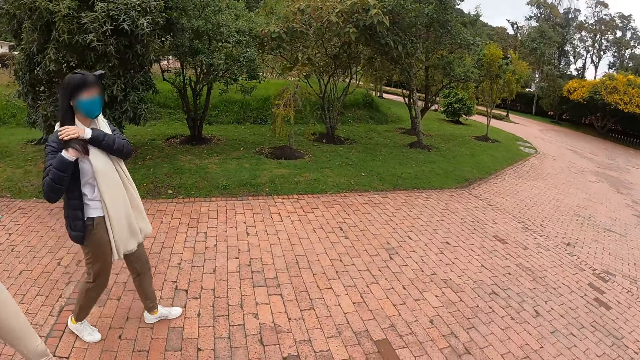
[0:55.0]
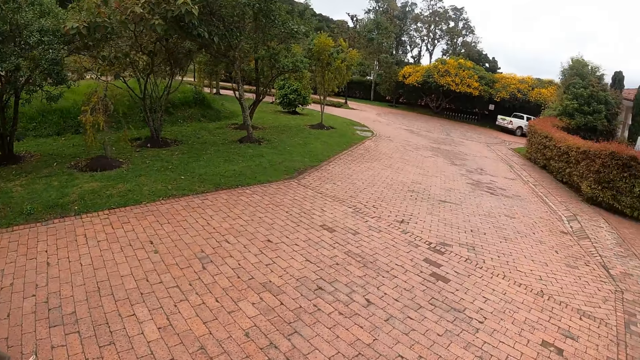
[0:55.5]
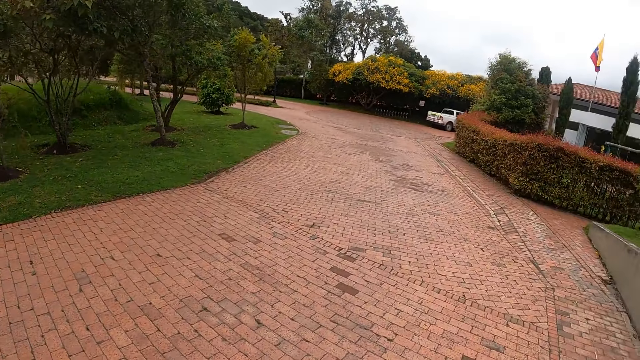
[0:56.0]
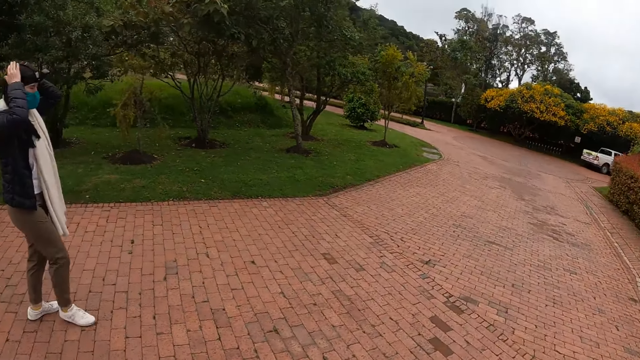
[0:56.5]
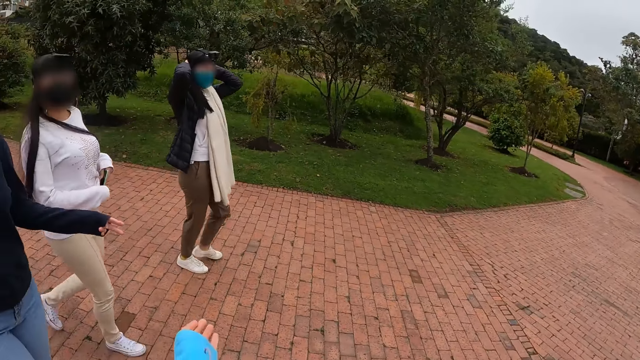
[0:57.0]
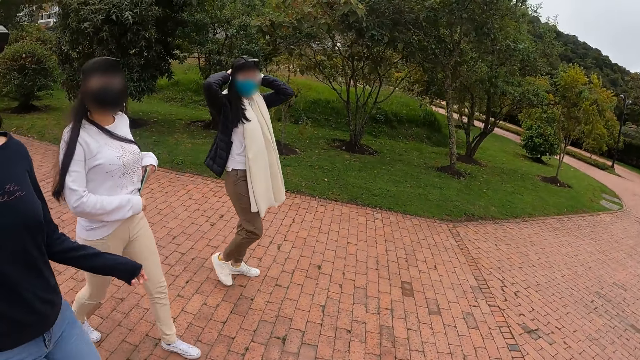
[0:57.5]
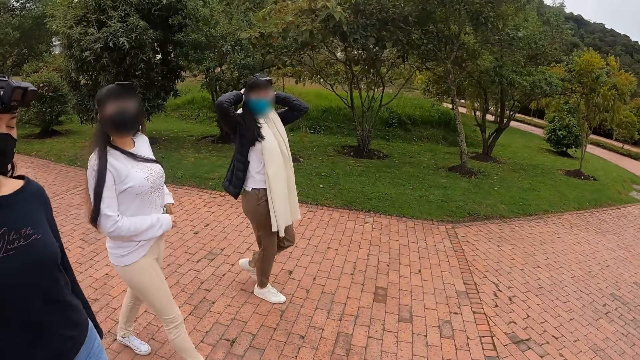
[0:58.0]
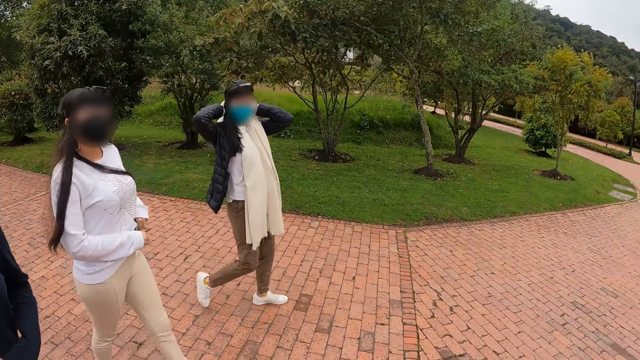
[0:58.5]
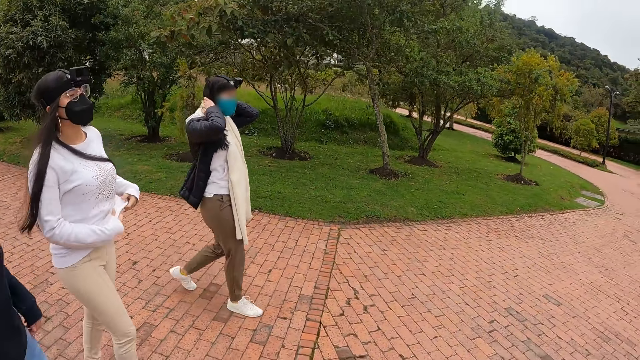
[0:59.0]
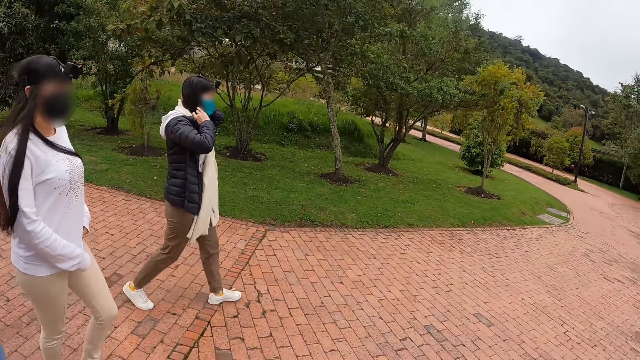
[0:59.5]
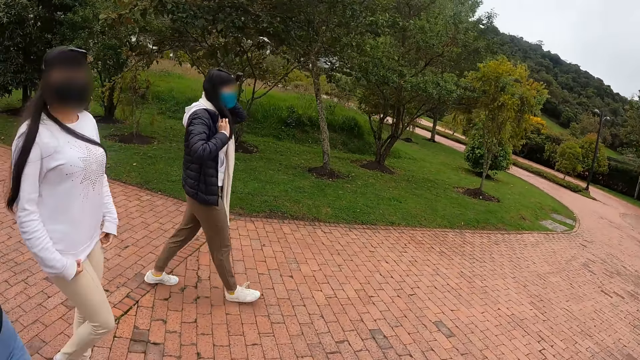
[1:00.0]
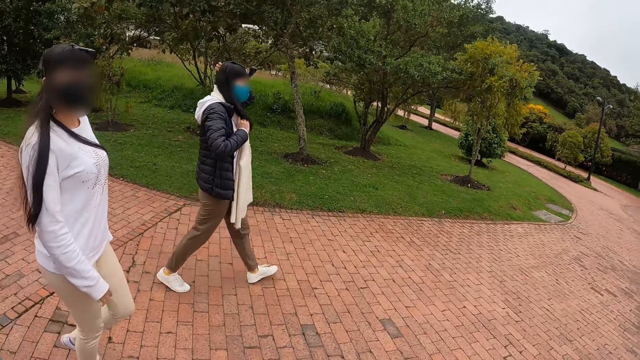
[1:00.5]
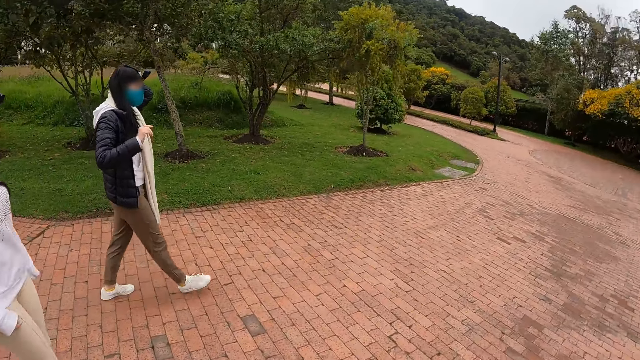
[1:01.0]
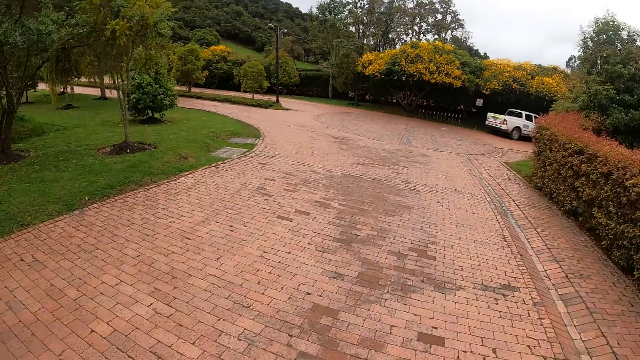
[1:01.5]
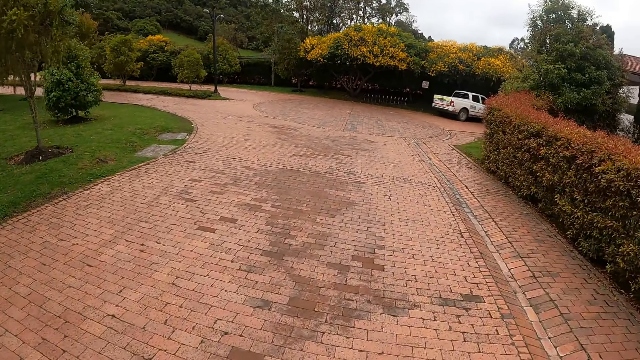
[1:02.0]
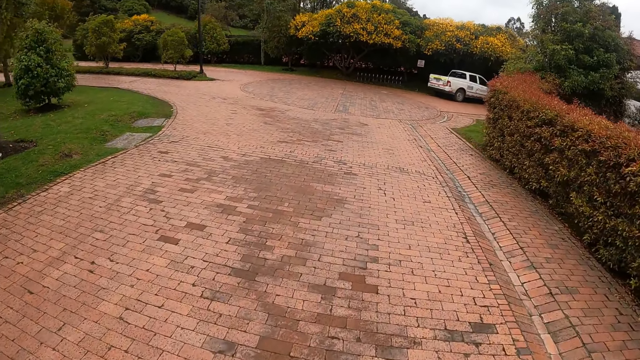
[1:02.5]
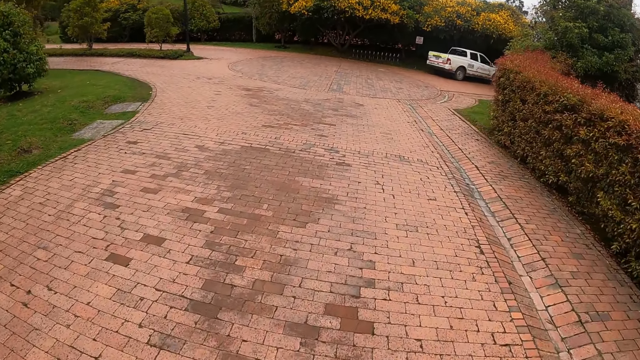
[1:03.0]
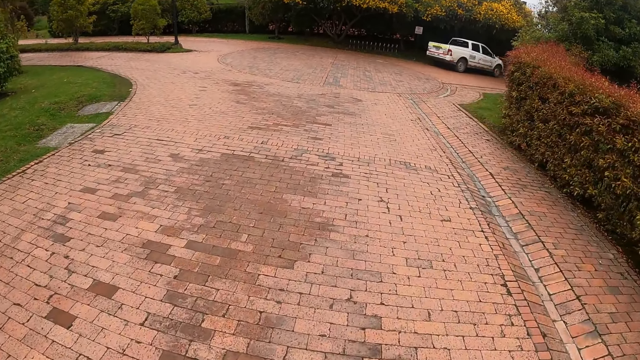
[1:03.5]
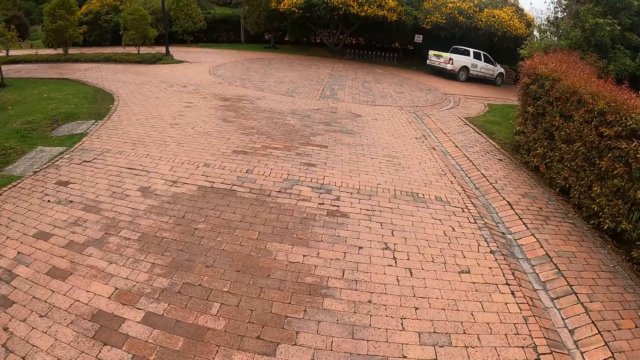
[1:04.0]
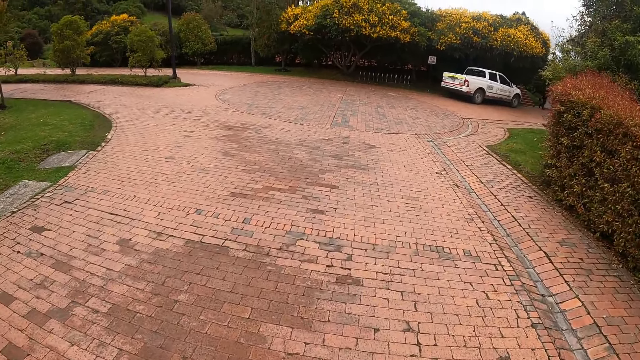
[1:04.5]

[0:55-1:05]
A woman puts the phone in her left hand into the pocket. Another woman gestures with her left hand. The camera wearer gestures with her left hand.

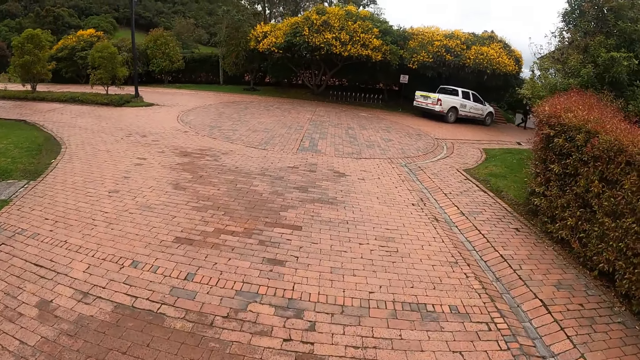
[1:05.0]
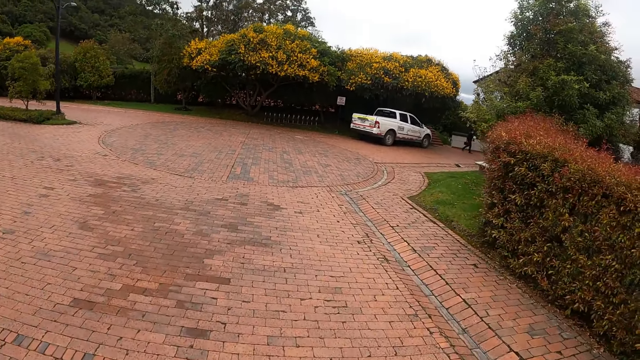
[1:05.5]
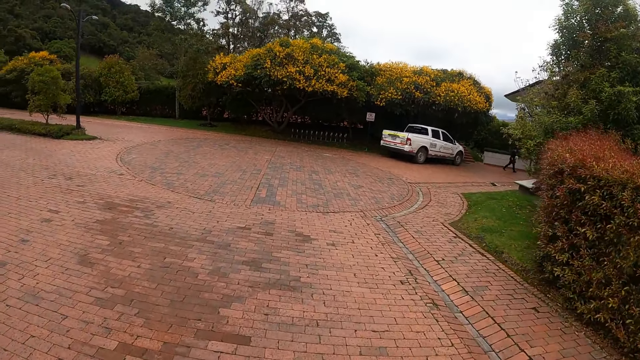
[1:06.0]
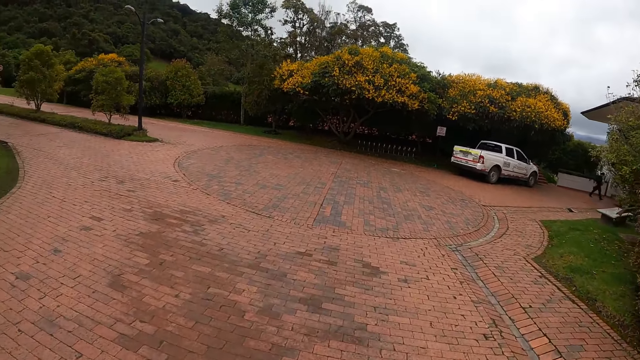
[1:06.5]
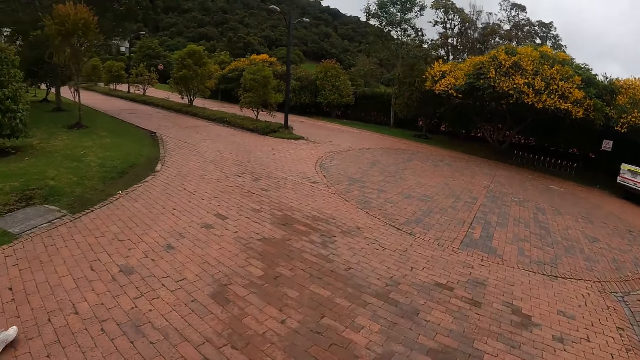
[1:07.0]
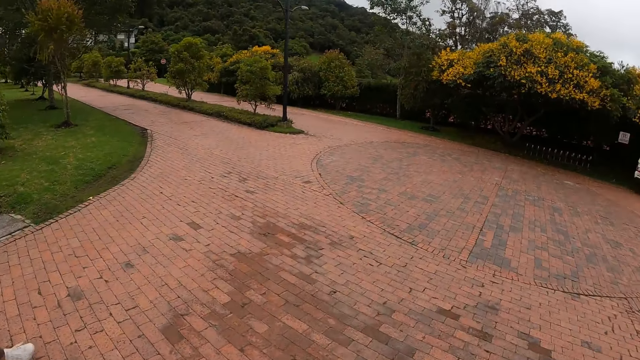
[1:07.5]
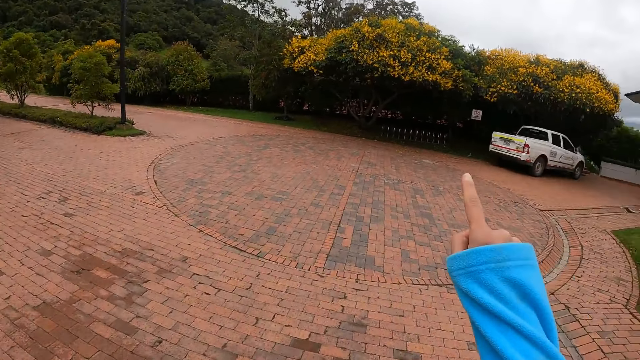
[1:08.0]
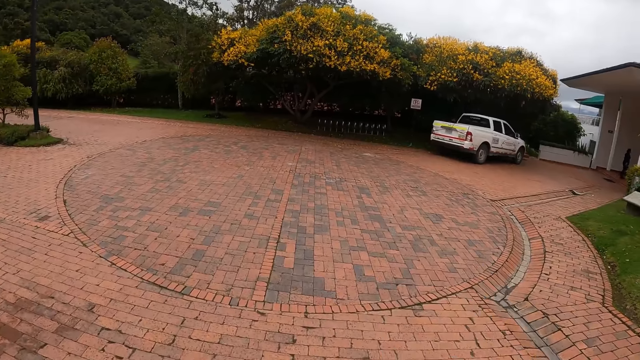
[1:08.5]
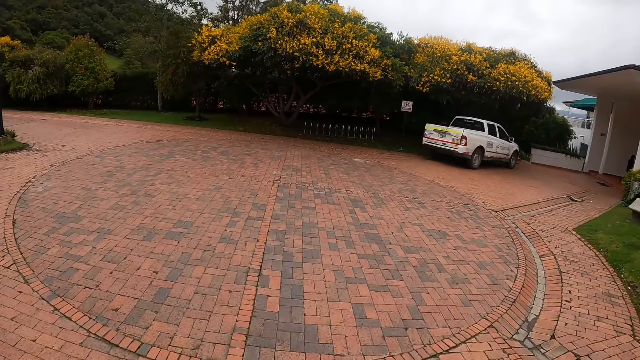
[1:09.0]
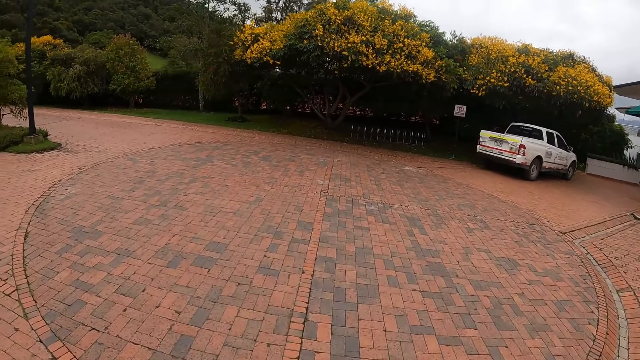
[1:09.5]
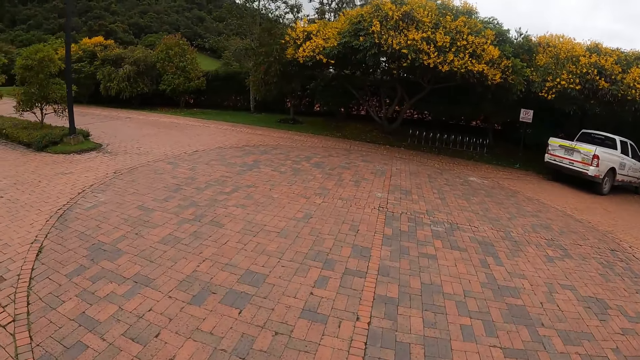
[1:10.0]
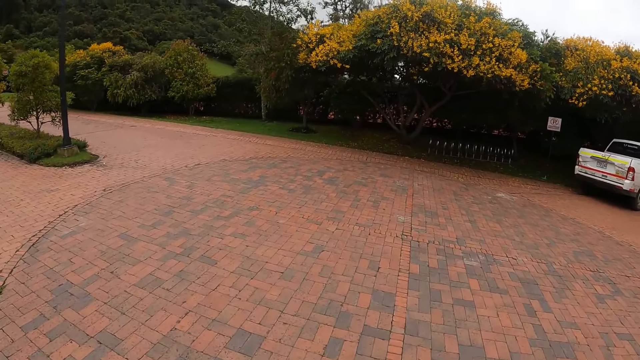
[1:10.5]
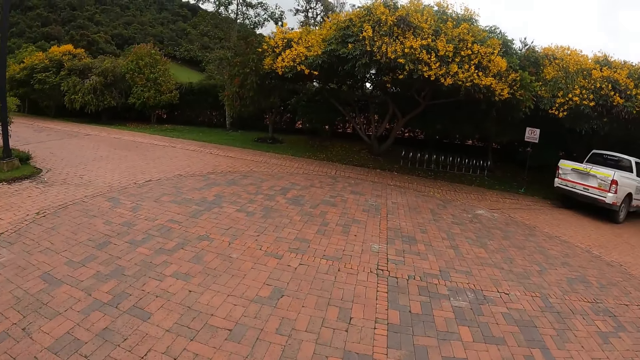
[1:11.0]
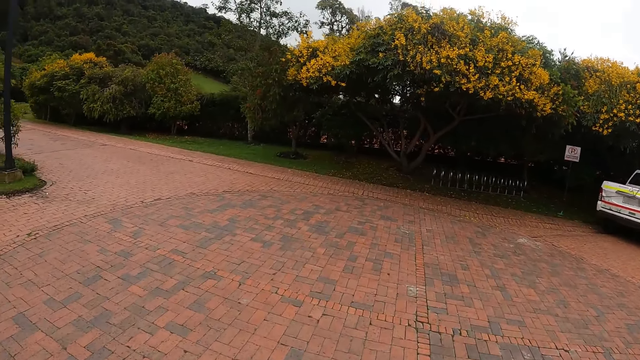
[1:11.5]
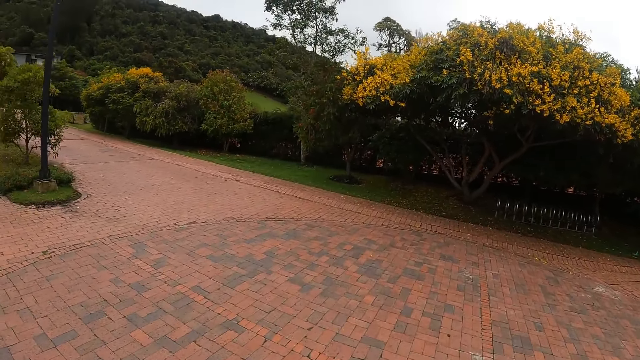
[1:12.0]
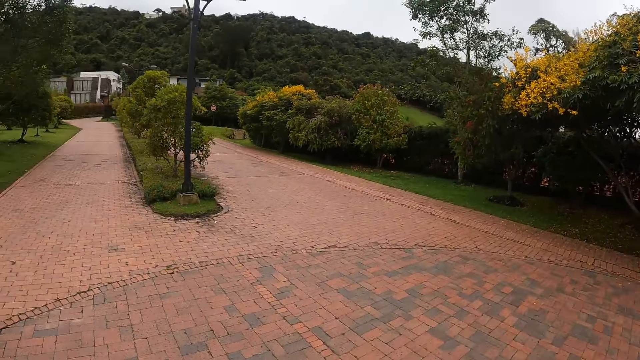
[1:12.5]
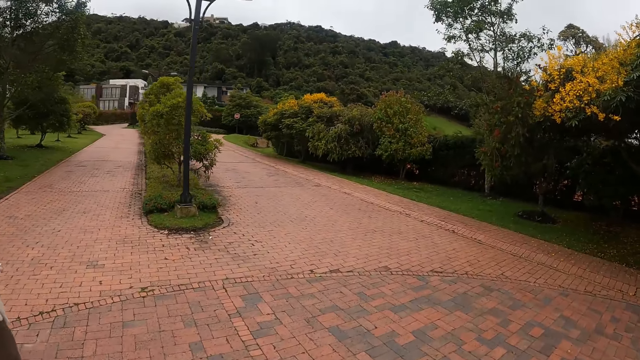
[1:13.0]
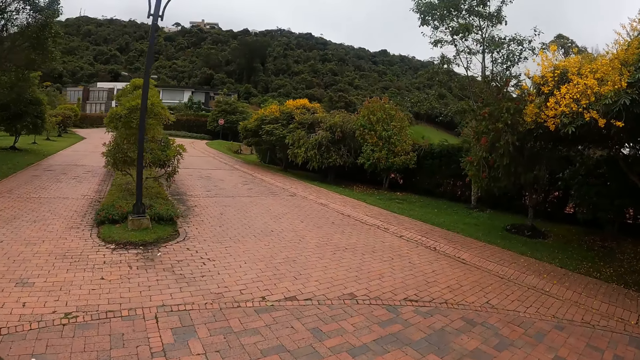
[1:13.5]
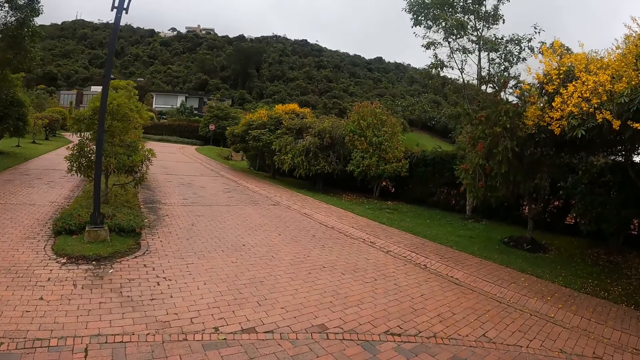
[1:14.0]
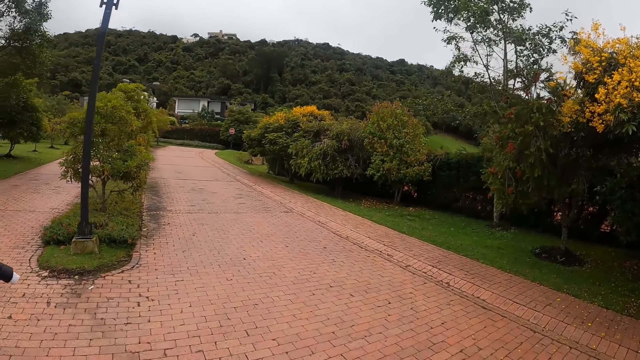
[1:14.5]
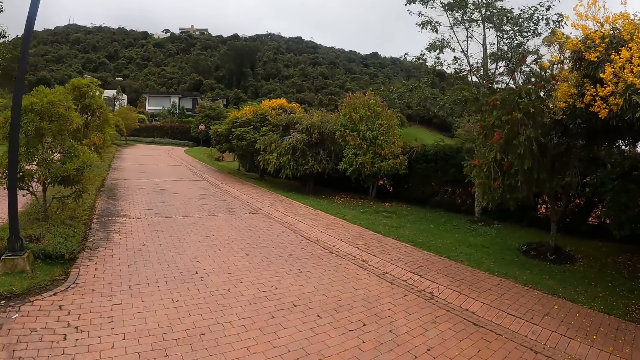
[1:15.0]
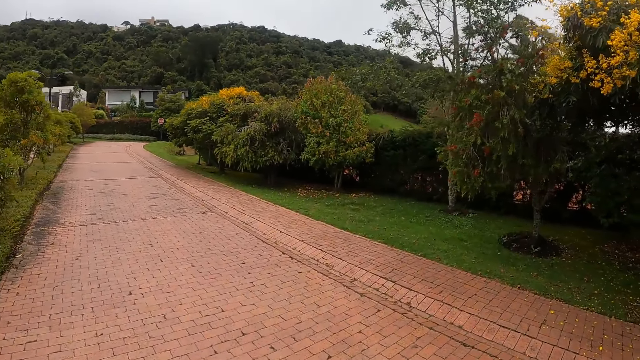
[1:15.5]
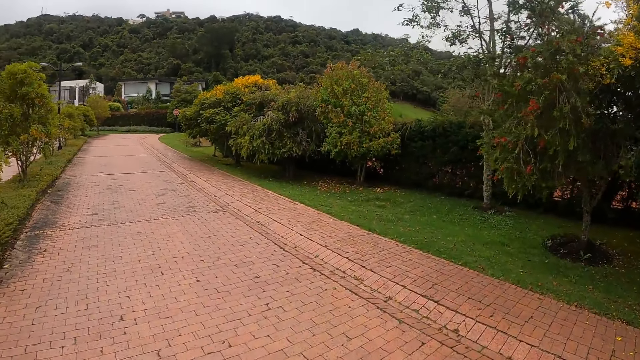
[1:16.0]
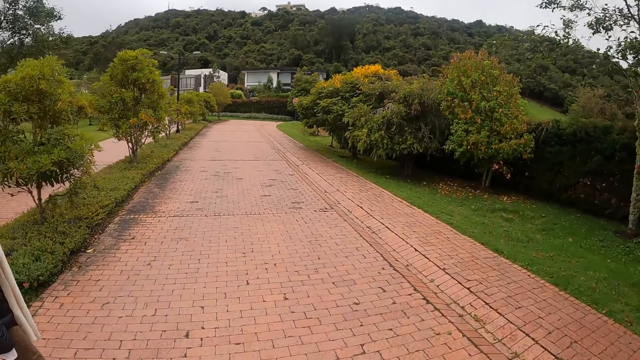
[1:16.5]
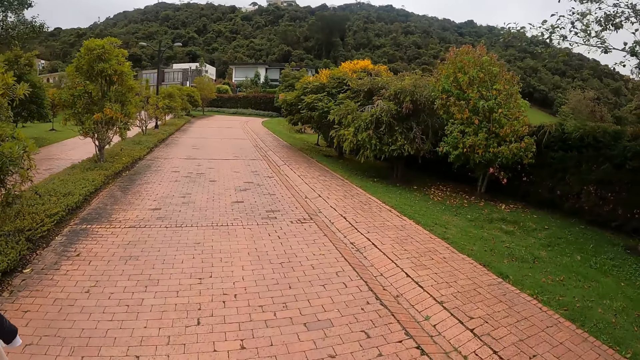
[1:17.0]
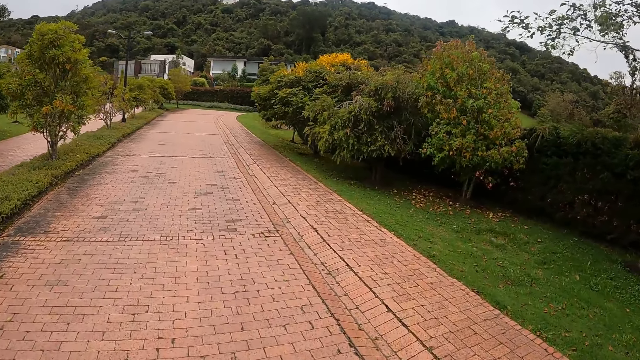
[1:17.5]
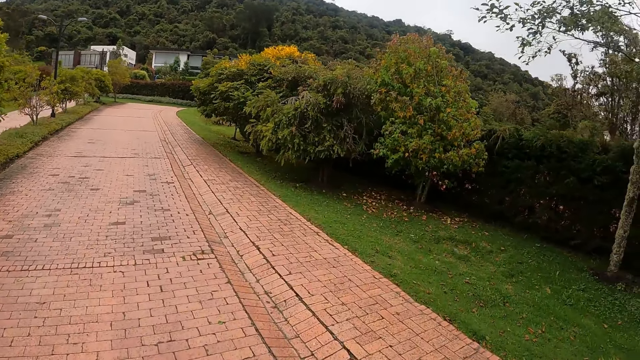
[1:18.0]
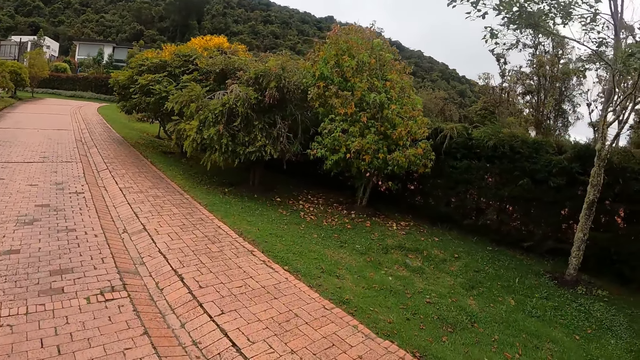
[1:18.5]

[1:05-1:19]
The camera wearer points her right hand towards the park. She raises a hand up. She walks.
